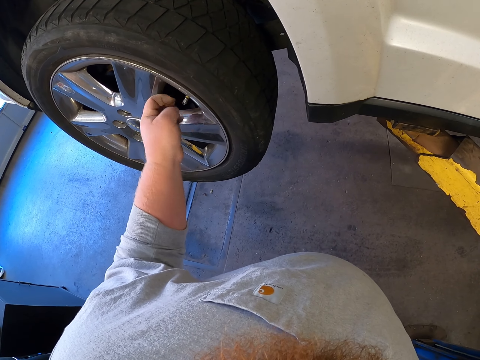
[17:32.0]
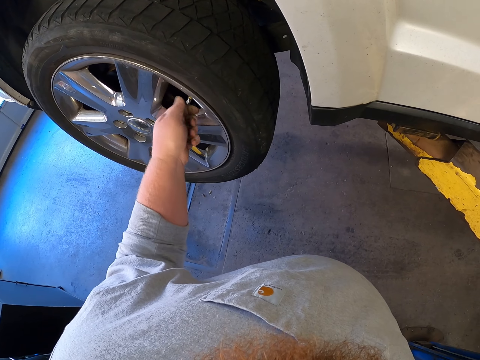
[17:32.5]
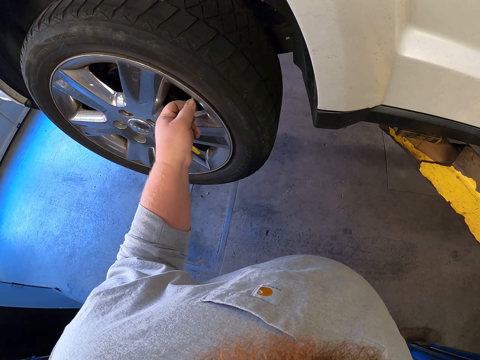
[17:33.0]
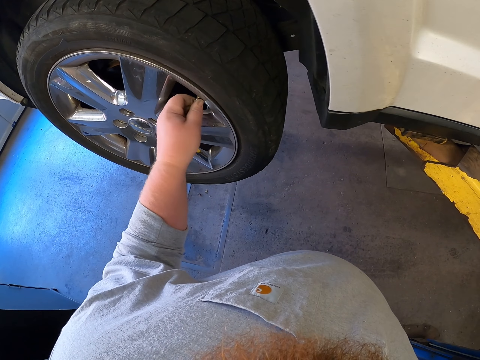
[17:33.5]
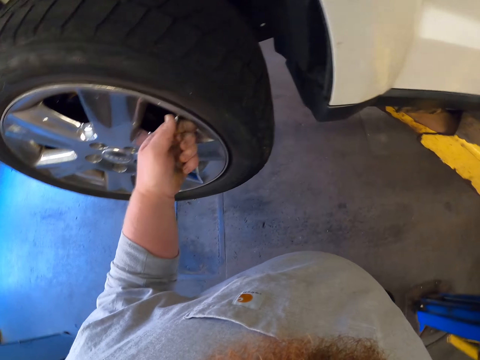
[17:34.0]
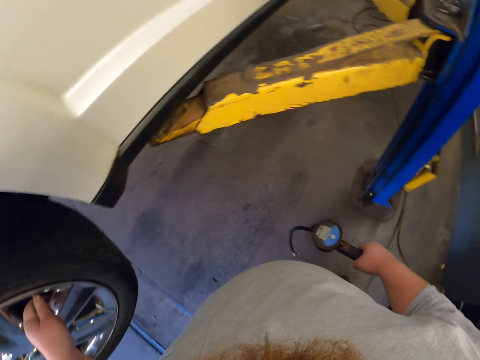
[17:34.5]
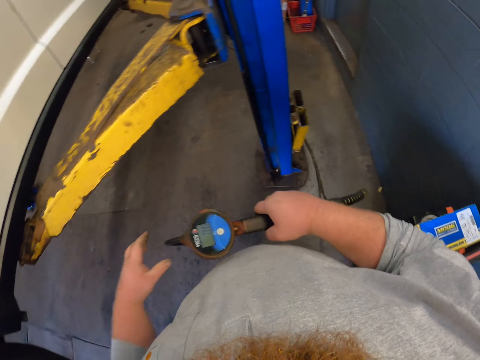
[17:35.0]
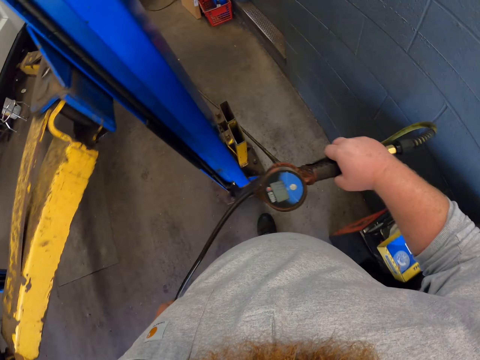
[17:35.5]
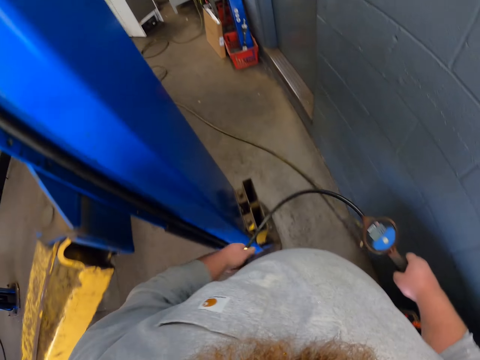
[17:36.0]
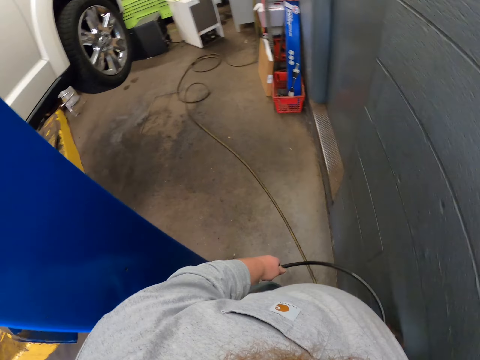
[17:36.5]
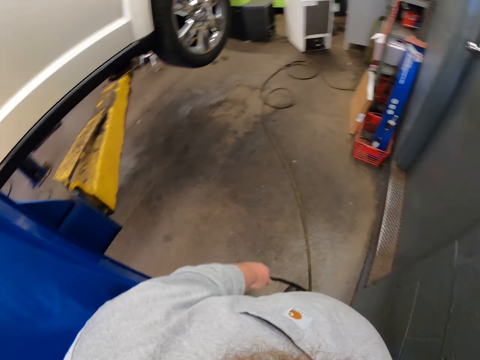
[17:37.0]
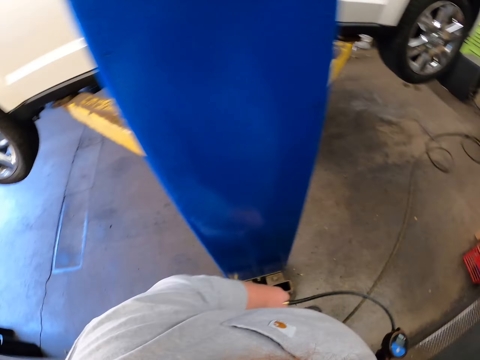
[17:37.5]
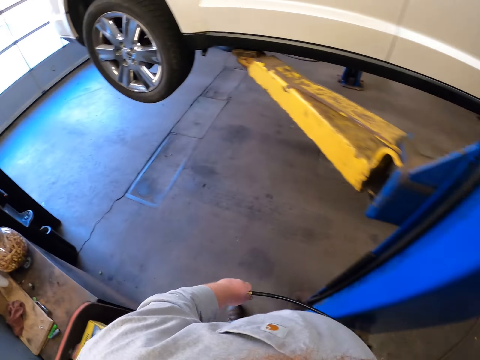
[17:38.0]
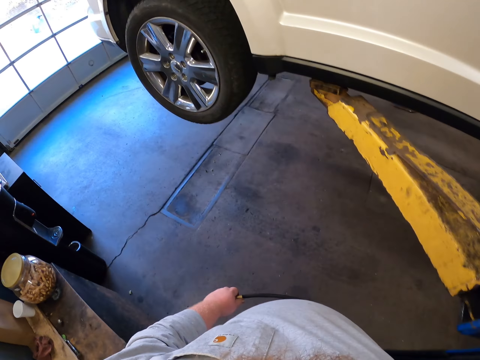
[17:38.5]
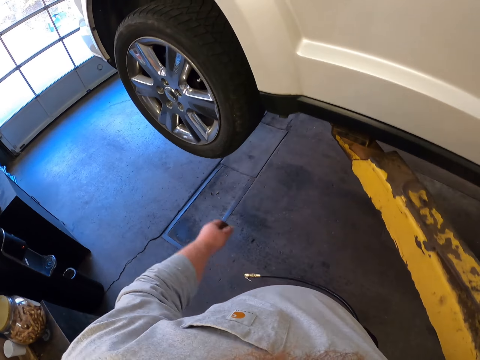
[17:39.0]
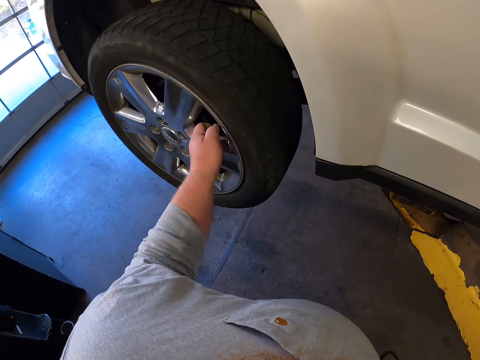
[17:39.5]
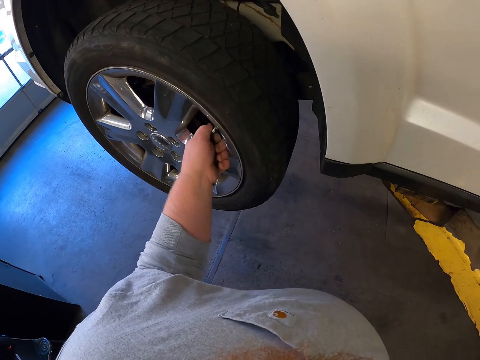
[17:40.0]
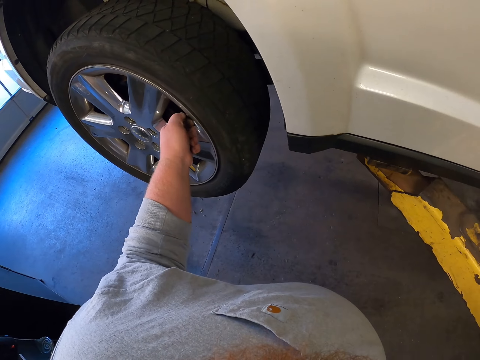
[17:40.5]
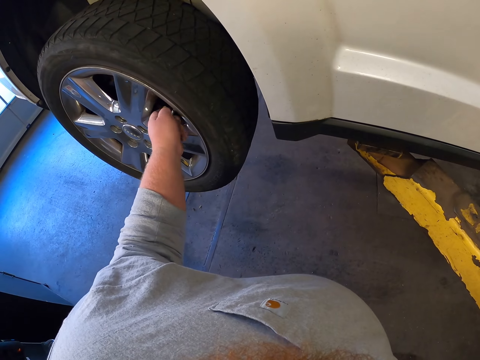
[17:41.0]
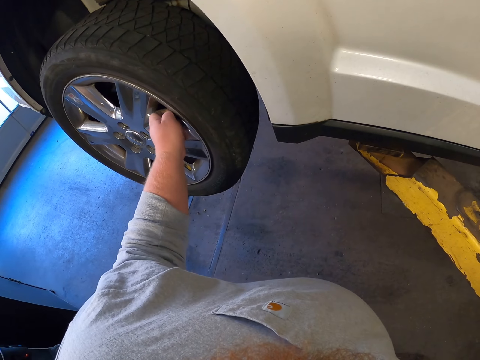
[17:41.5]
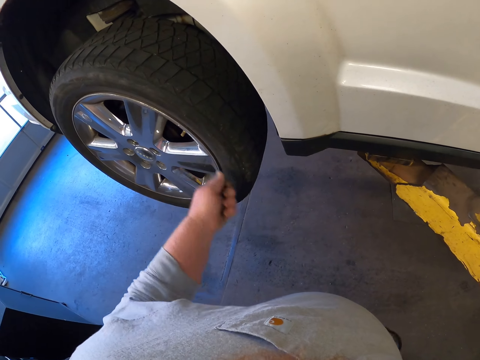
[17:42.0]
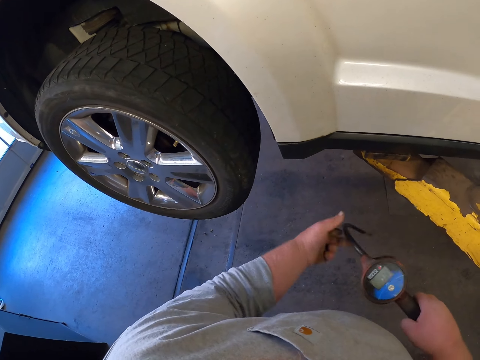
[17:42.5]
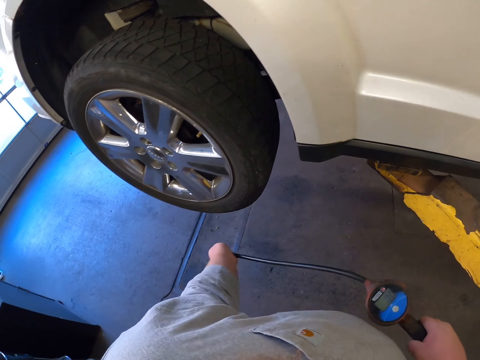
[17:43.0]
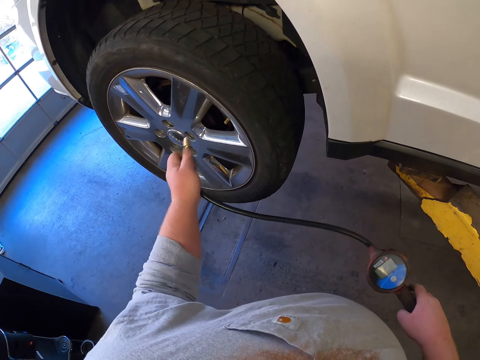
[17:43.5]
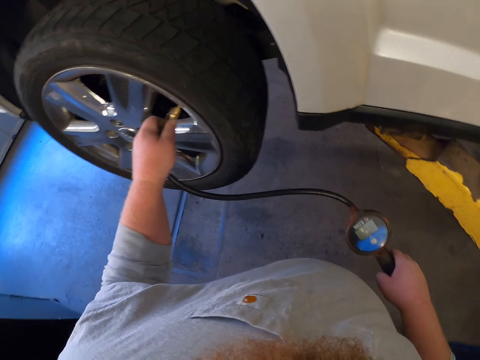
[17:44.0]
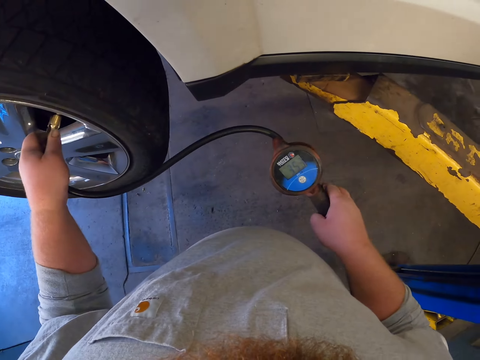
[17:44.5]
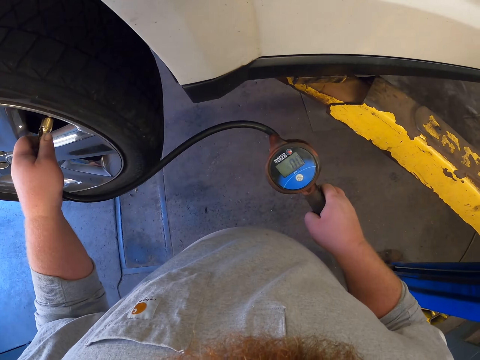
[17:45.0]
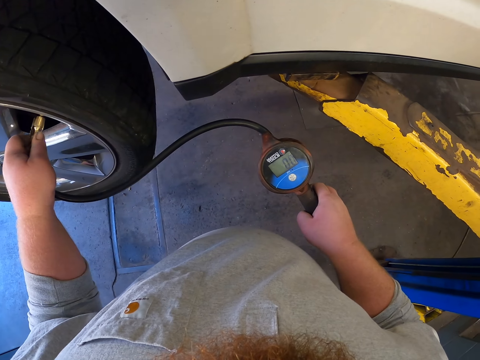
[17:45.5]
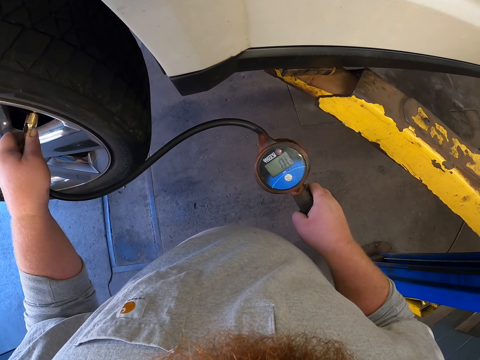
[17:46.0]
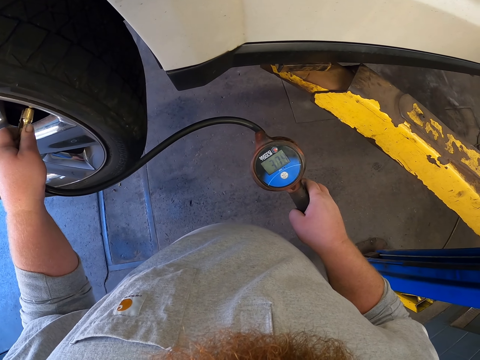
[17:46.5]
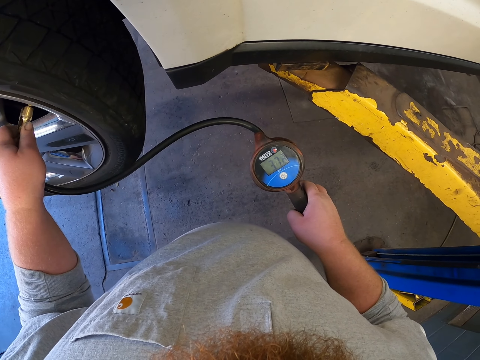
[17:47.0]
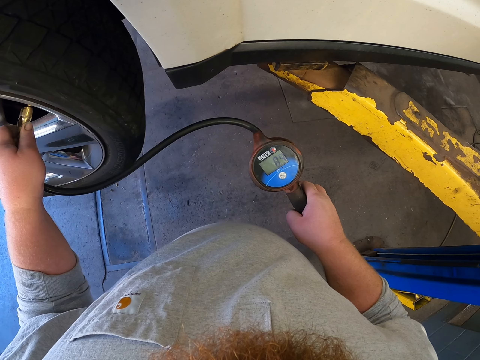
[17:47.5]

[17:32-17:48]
The camera wearer walks towards the wheel. They hold the tyre pressure gauge. They walk around. They open the tyre nozzle. They hold the tyre pressure gauge. They operate the air compressor pump. They put the tyre pressure gauge on the nozzle.

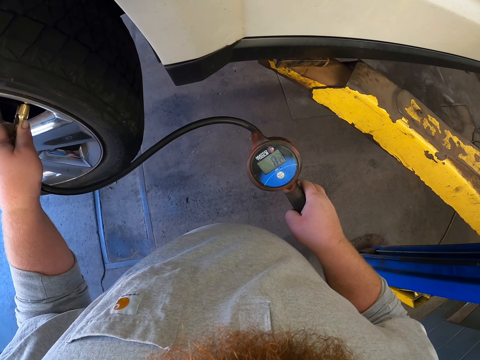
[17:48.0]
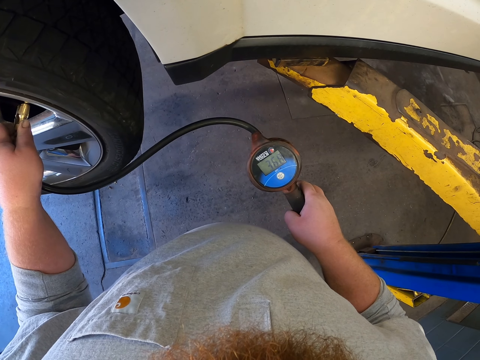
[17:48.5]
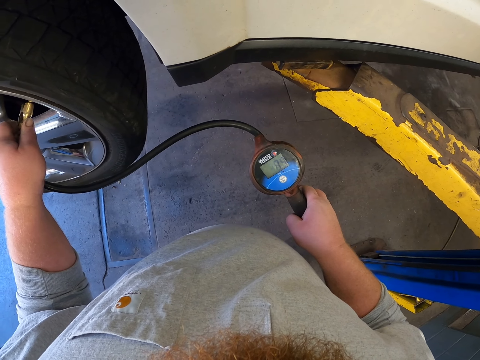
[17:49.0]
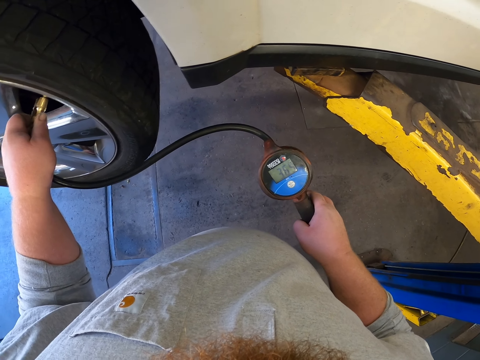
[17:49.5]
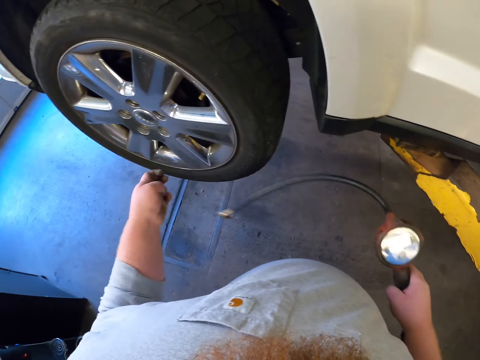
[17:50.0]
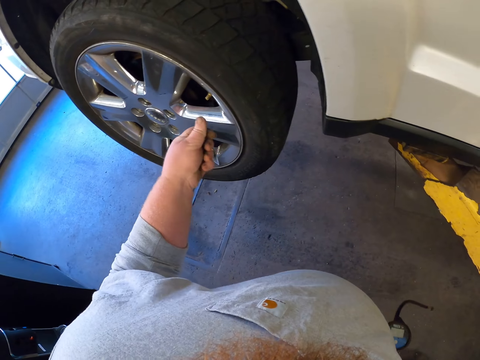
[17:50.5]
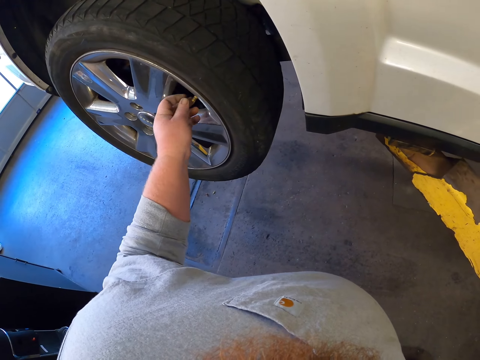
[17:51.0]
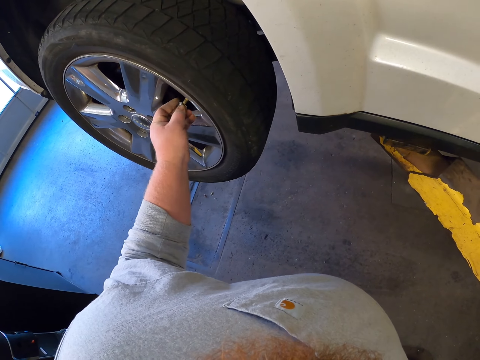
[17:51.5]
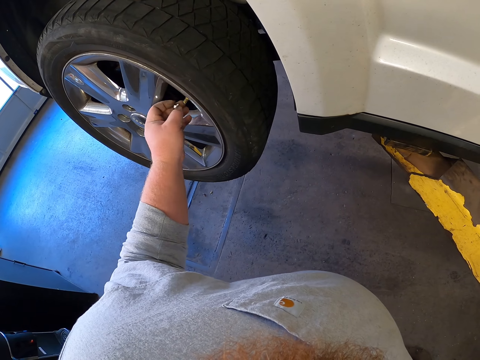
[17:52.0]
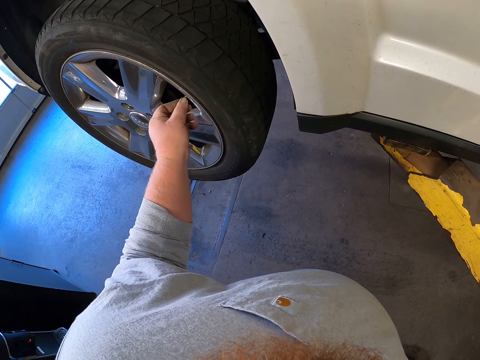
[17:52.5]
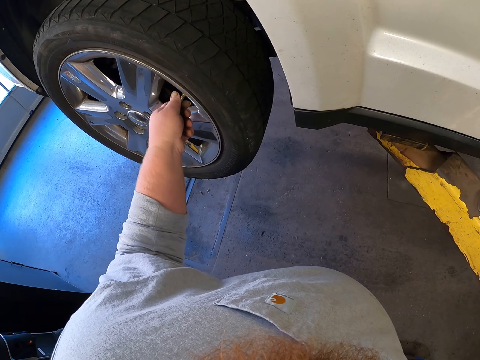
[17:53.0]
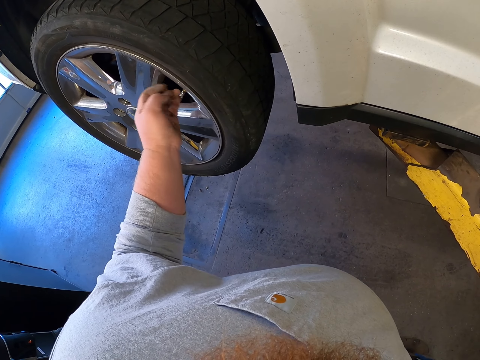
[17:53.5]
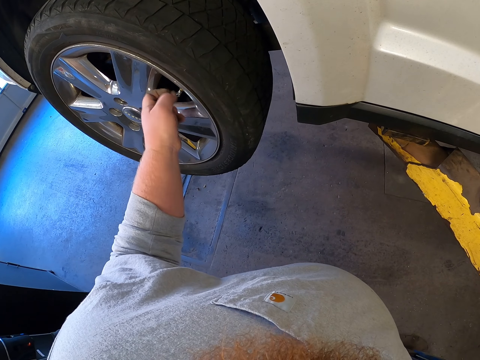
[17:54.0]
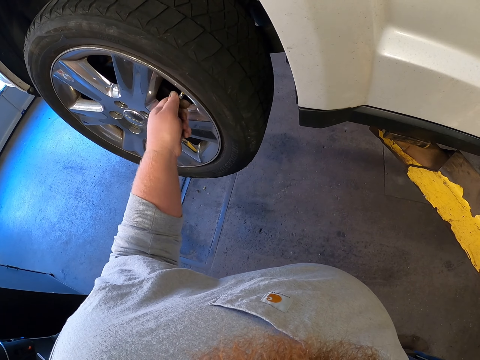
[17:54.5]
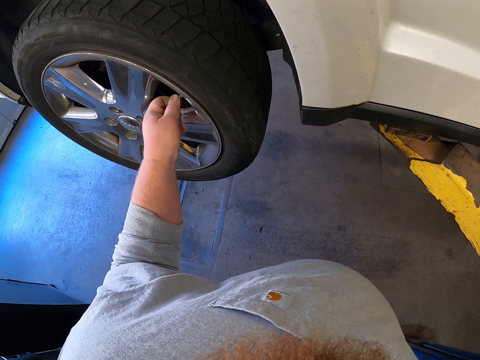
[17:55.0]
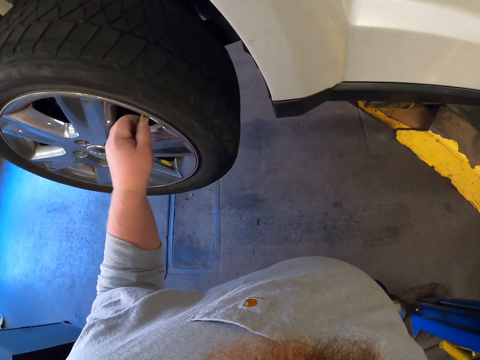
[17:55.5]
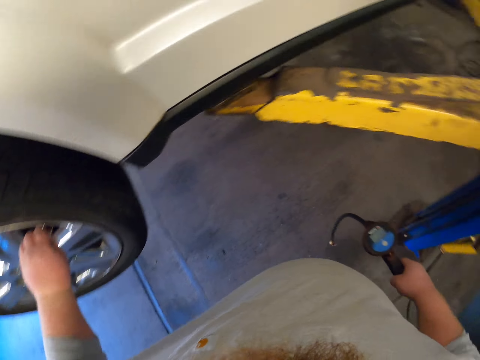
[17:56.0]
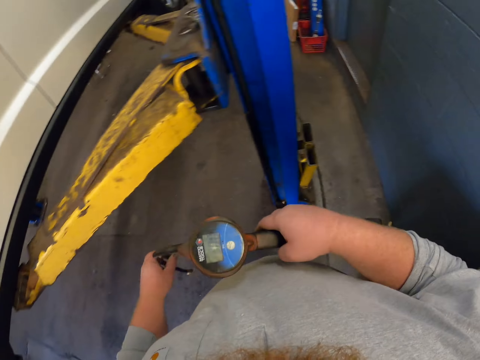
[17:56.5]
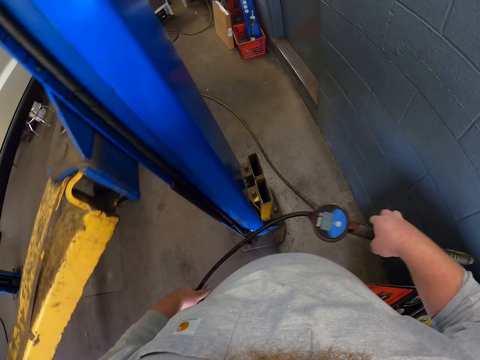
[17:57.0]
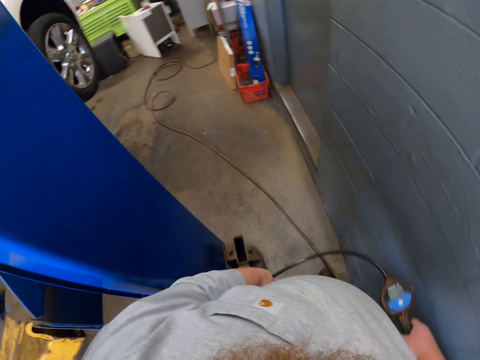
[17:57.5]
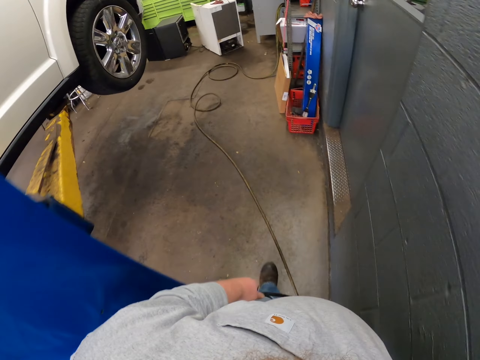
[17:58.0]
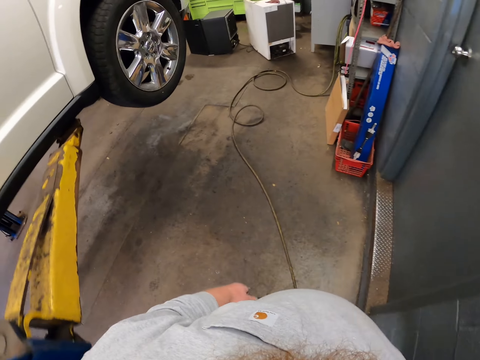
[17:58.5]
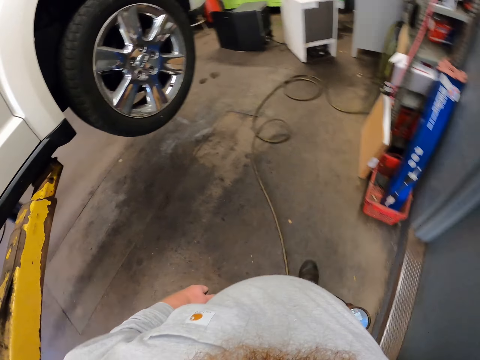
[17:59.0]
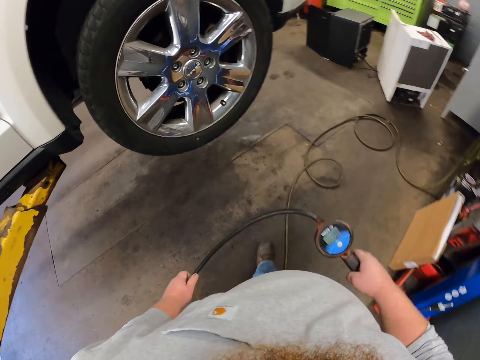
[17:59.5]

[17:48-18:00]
The camera wearer removes the pump or tyre pressure gauge from the valve stem. They close the valve stem. They hold the tyre pressure gauge. They walk towards the wheel. They walk around.
